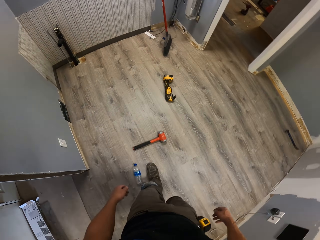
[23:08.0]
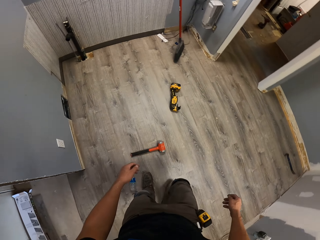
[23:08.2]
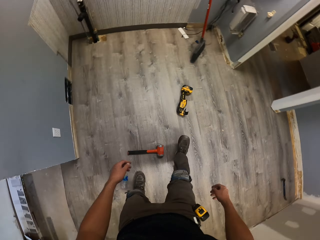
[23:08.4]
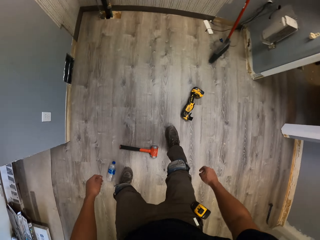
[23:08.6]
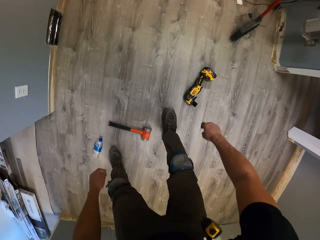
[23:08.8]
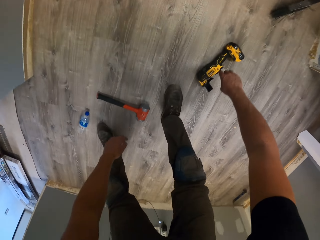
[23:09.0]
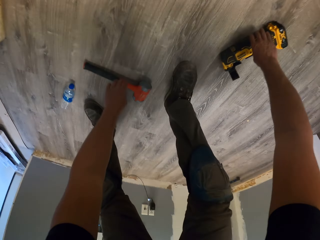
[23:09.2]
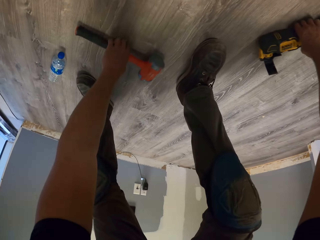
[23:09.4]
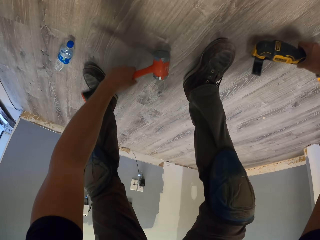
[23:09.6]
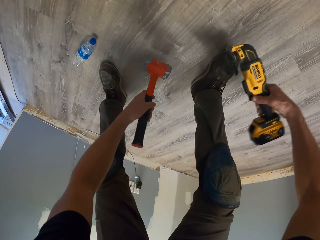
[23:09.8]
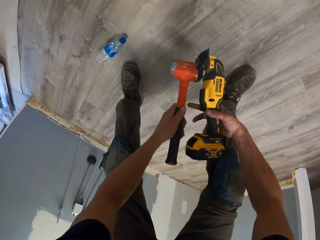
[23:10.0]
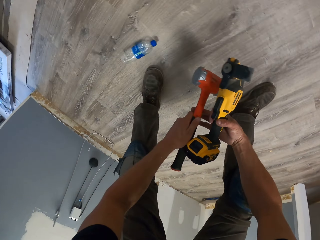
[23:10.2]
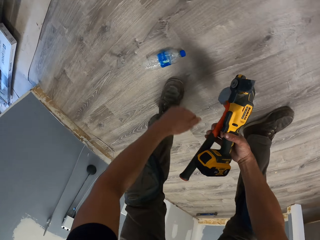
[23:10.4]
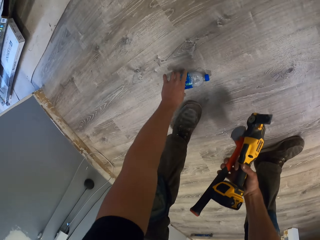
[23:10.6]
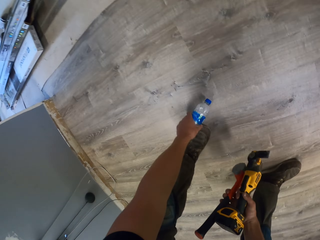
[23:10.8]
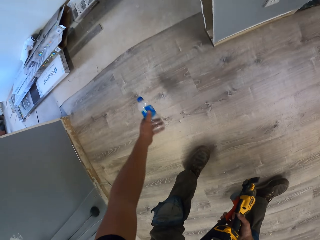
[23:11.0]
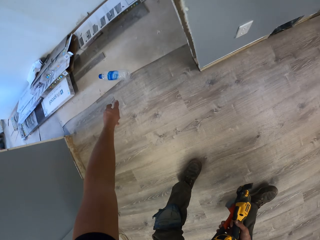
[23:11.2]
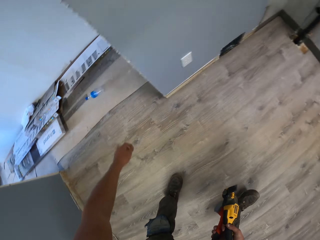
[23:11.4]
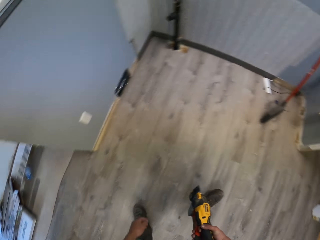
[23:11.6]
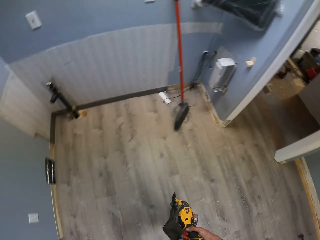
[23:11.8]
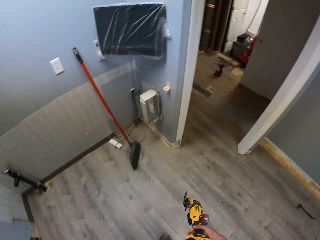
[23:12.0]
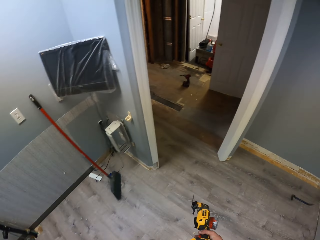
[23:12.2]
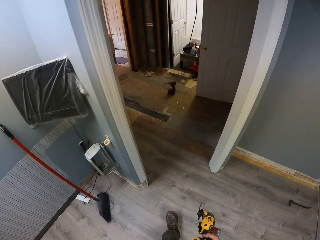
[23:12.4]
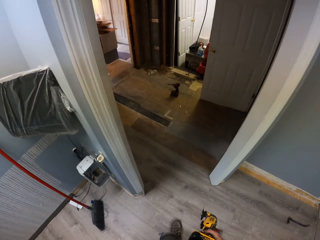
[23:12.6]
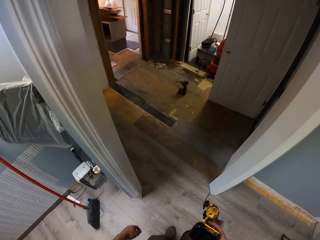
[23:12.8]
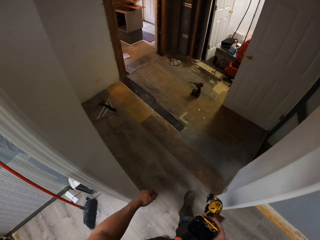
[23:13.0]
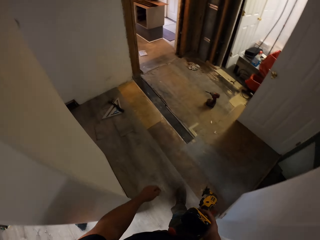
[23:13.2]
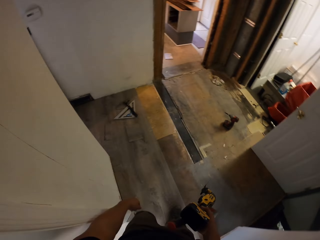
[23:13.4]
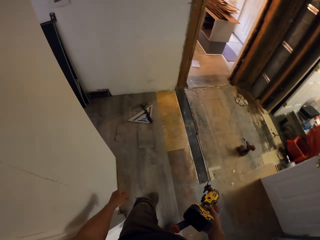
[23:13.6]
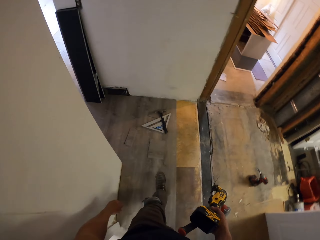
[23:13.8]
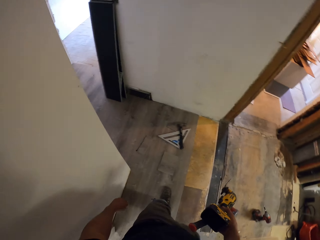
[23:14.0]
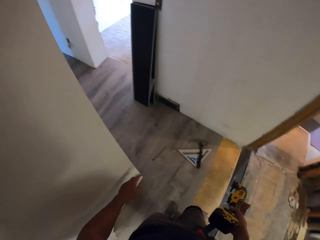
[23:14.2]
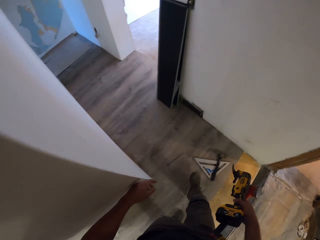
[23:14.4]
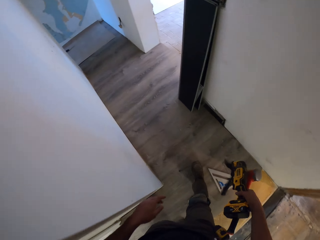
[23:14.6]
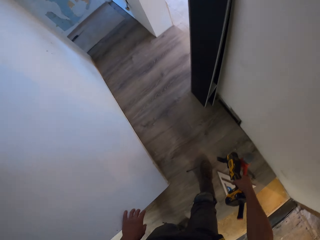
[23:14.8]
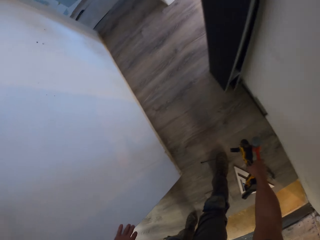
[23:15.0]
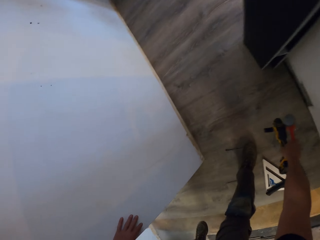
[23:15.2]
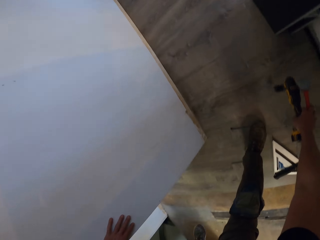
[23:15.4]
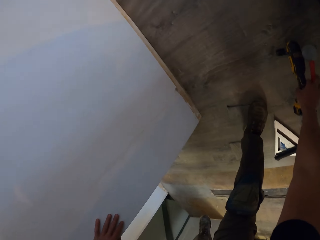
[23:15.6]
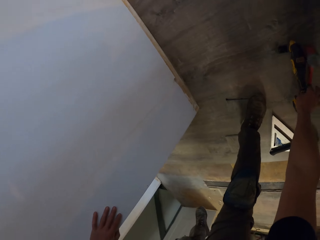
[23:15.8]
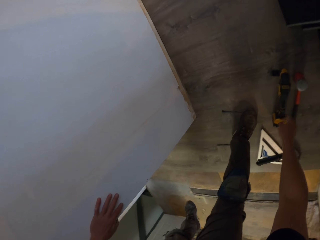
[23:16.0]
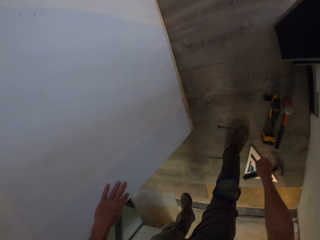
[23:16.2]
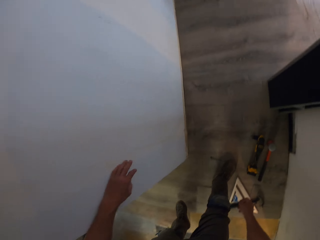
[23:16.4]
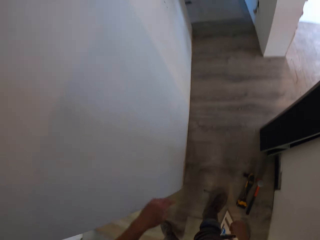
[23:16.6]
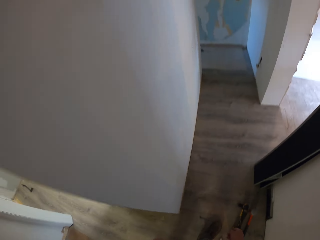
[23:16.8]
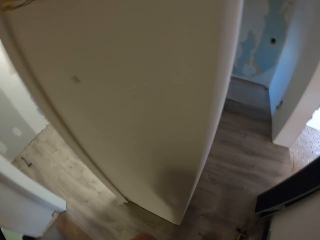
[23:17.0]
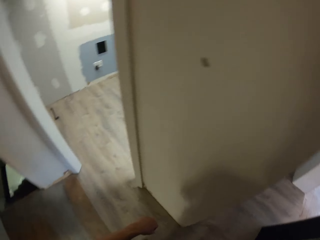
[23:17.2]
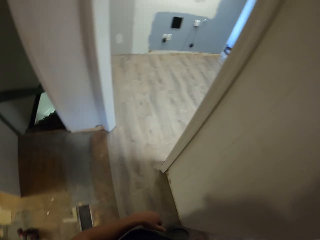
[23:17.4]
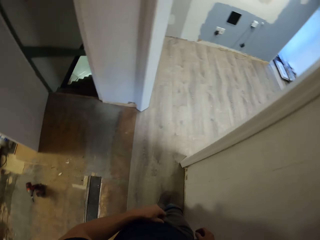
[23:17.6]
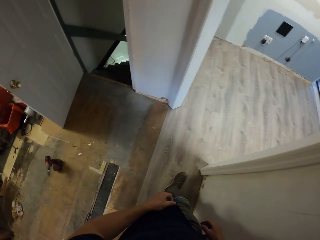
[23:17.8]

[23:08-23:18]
The camera wearer walks in the house. They put the pieces in the store. They pick up a drill on the floor with the right hand. They pick up a dead-blow hammer on the floor with the left hand. They move the dead-blow hammer to the right hand. They pick the water bottle with the left hand. They drop the water bottle on the floor. They throw the bottle in the store. They walk in the building and pick the tools on the floor. They drop the drill on the floor and drop the dead-blow hammer on the floor.

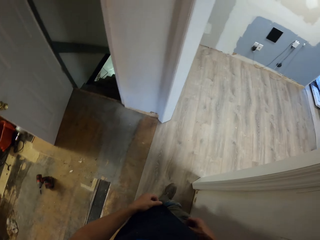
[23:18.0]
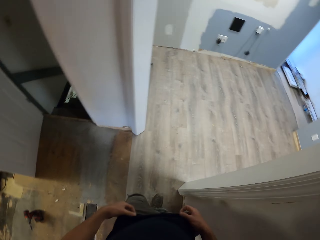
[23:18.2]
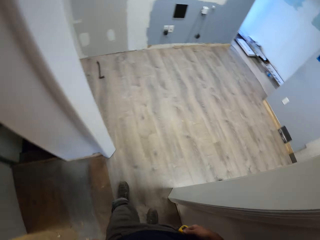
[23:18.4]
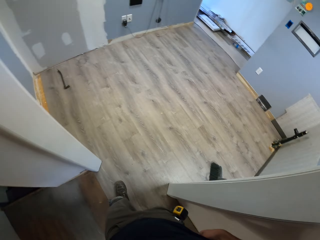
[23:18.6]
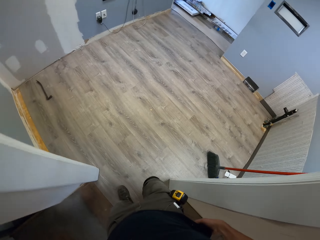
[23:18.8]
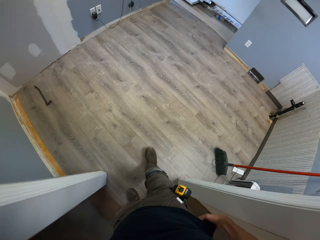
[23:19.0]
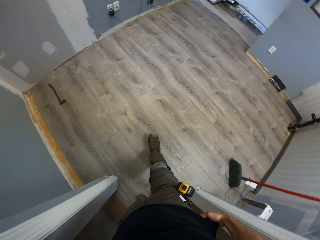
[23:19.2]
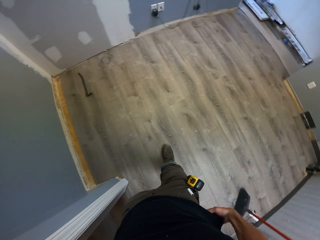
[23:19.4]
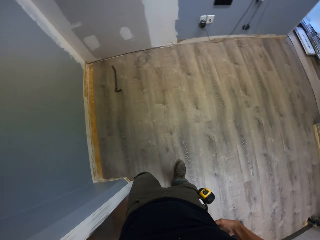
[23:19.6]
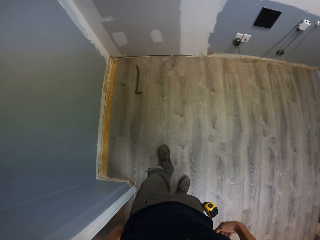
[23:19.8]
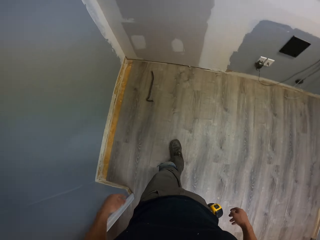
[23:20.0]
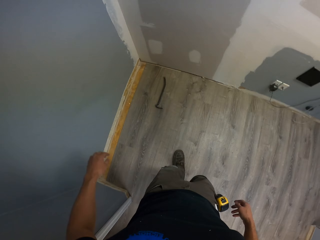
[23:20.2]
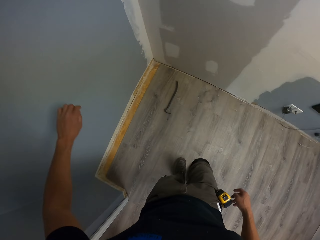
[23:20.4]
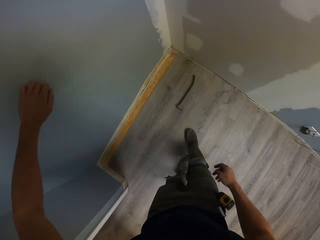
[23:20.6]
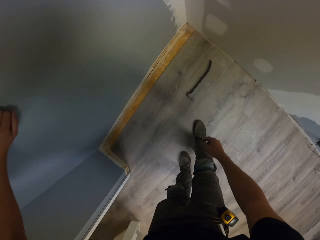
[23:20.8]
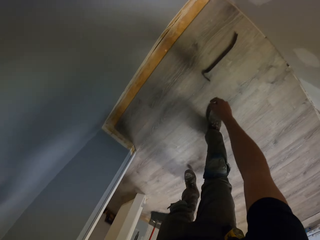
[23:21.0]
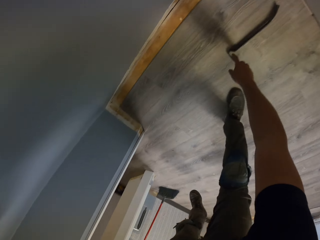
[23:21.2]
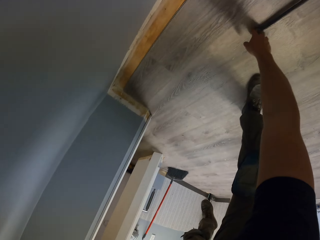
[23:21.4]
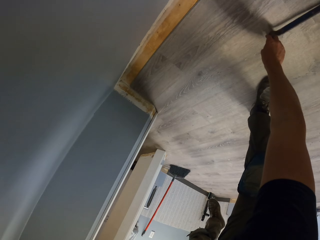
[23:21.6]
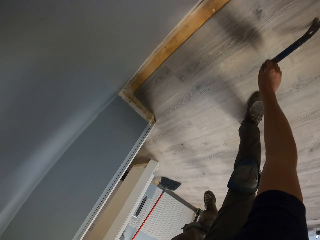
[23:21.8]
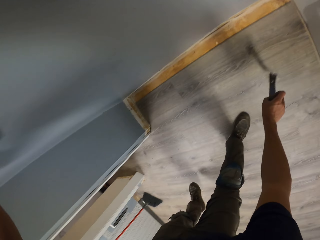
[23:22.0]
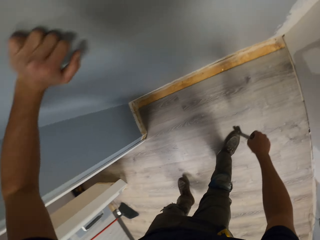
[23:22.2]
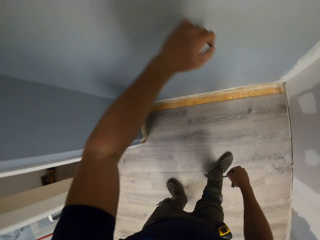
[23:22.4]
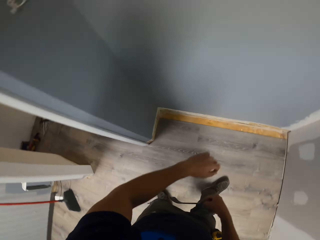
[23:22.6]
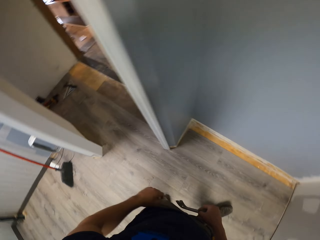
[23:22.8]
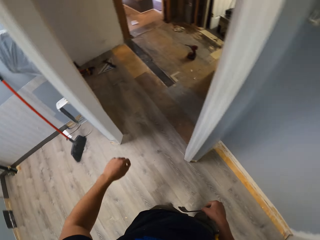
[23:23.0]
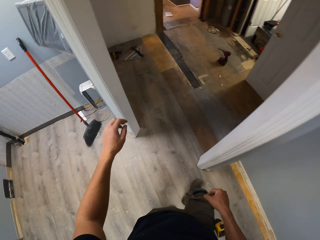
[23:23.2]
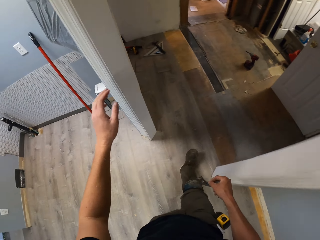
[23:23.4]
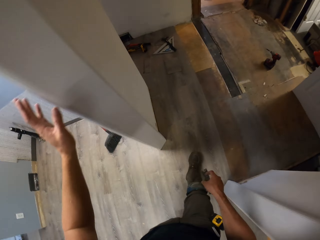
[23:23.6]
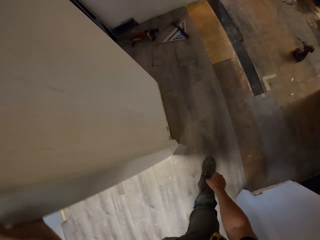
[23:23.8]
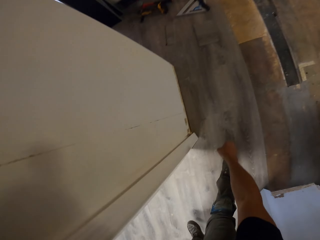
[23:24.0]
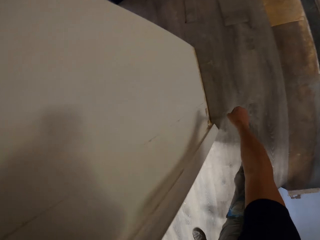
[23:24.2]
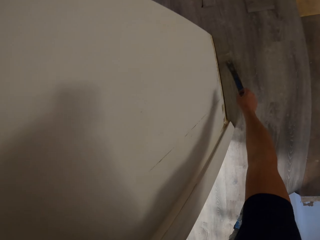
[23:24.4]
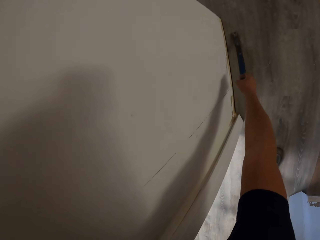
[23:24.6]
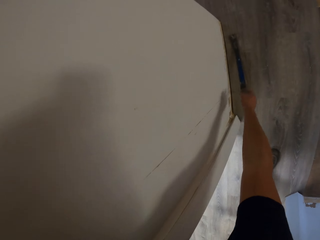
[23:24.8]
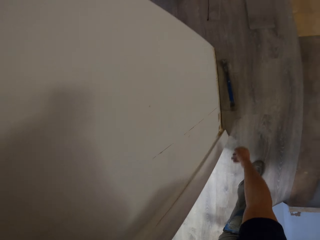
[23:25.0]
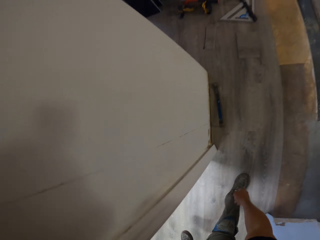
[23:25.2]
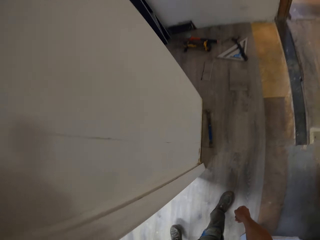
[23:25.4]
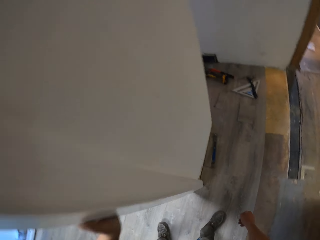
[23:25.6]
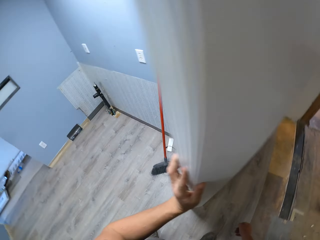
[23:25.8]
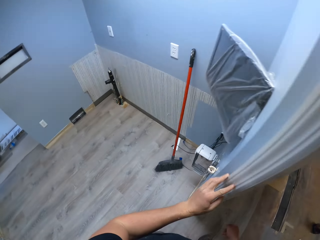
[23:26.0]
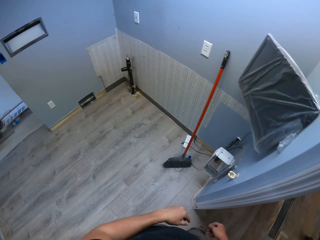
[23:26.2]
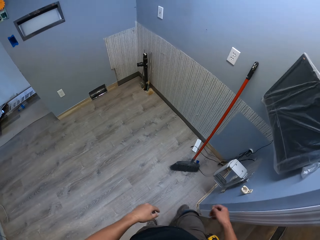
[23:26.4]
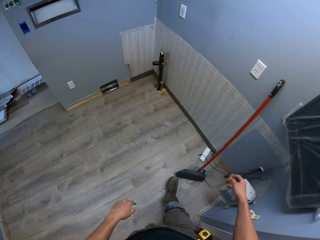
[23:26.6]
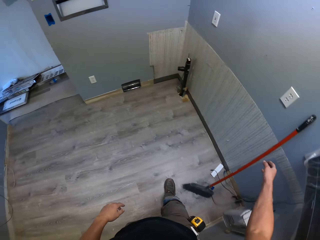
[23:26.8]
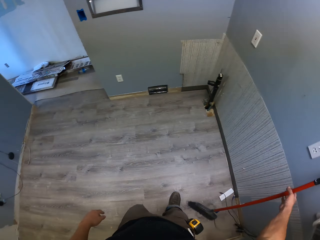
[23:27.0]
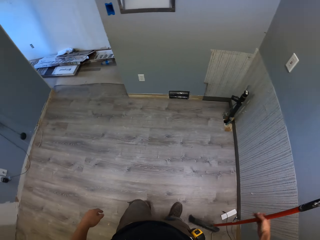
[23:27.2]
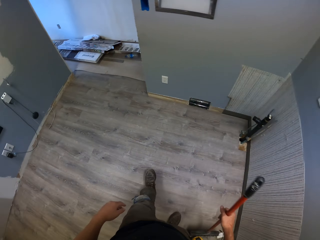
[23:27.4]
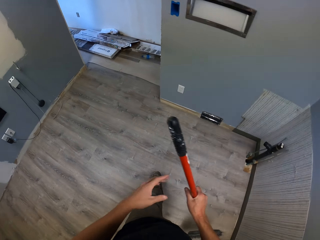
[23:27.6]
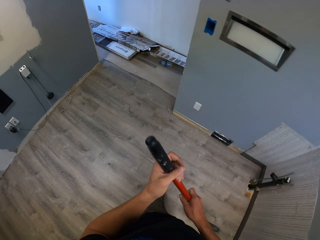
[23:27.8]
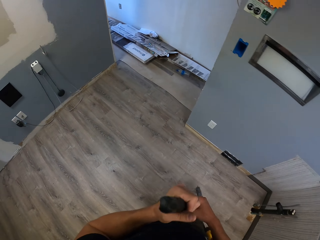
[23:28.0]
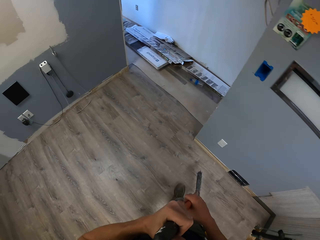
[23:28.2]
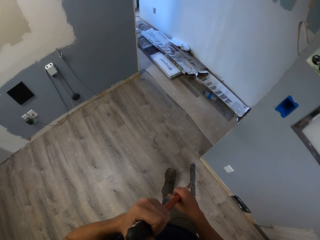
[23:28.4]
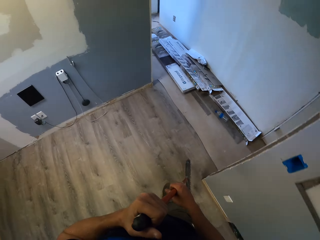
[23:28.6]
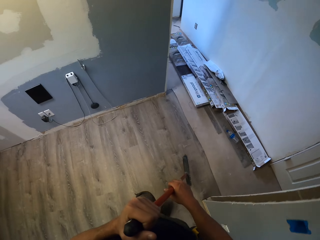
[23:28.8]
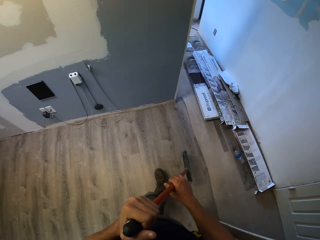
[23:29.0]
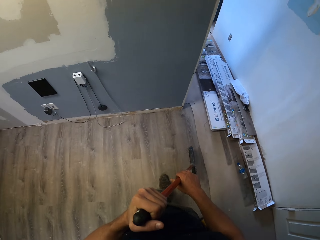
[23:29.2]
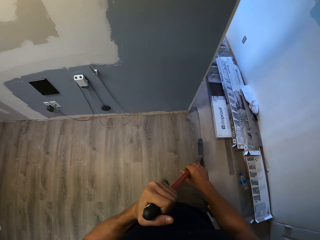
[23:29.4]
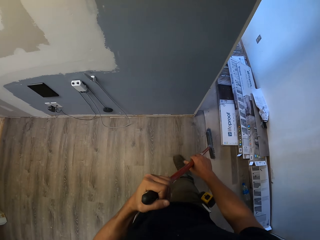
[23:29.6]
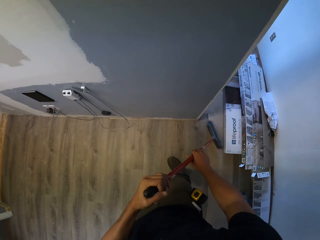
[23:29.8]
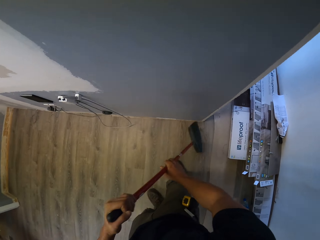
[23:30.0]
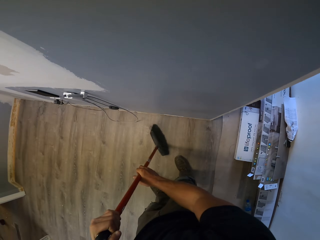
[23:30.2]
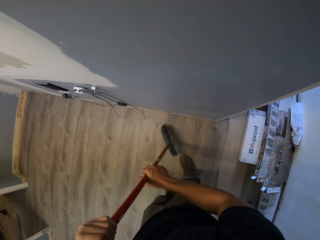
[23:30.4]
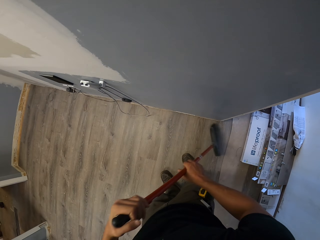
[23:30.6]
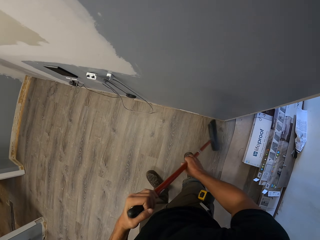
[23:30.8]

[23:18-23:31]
The camera wearer walks in the house. They lean the left hand on the floor. They pick up something. They walk in the house. They drop the object on the floor. They swing the right hand. They hold the broom with the right hand. They hold it again. They walk in the house. They sweep the floor using the broom.
